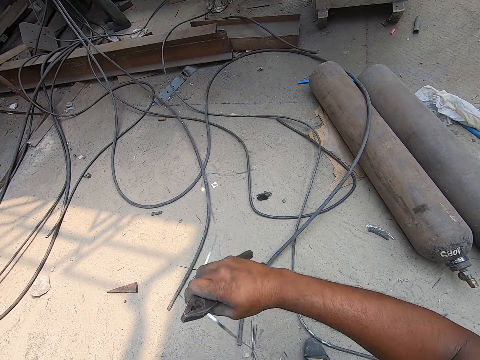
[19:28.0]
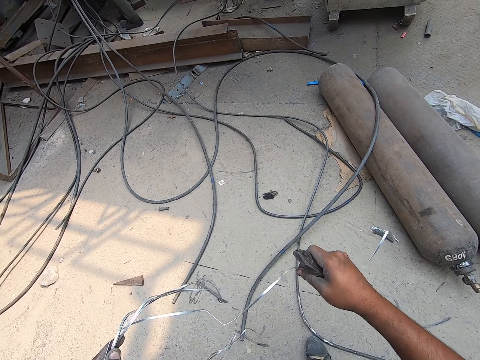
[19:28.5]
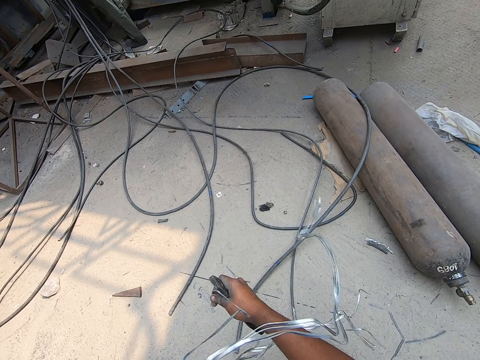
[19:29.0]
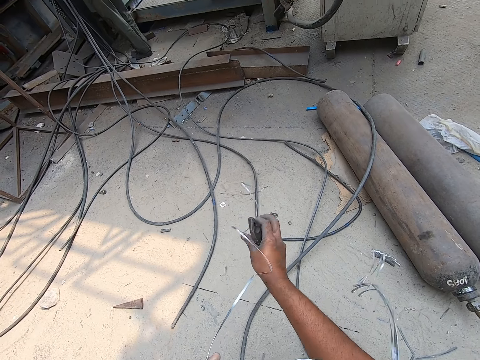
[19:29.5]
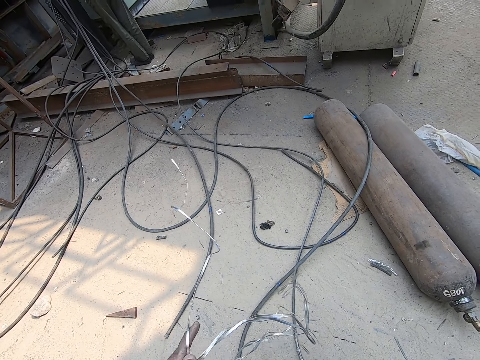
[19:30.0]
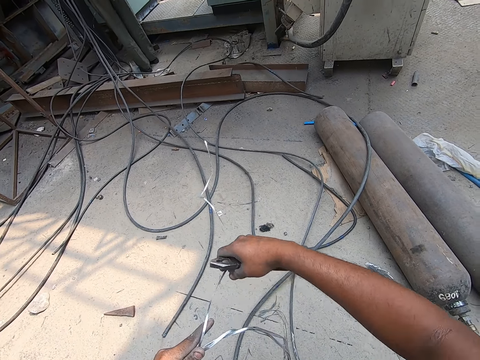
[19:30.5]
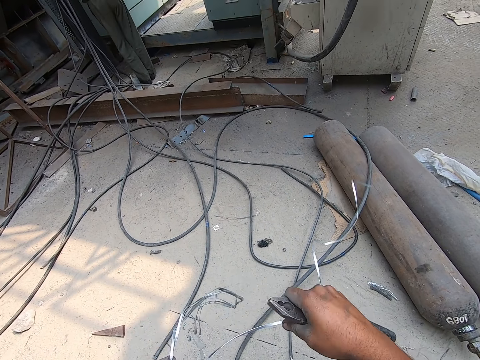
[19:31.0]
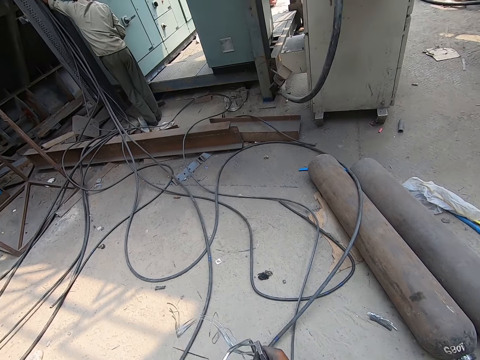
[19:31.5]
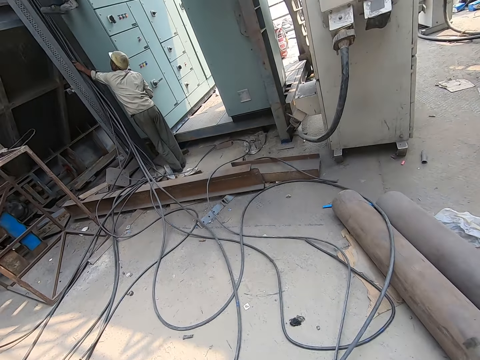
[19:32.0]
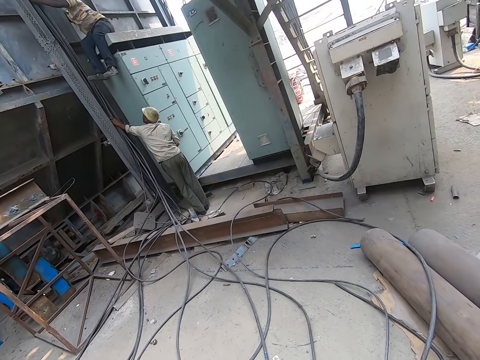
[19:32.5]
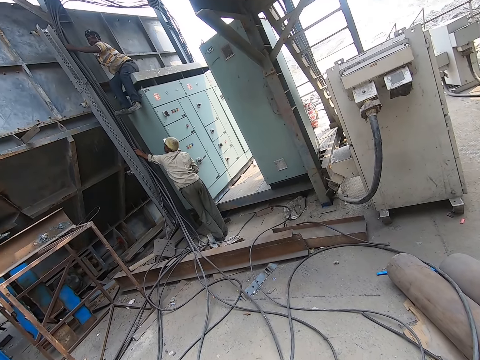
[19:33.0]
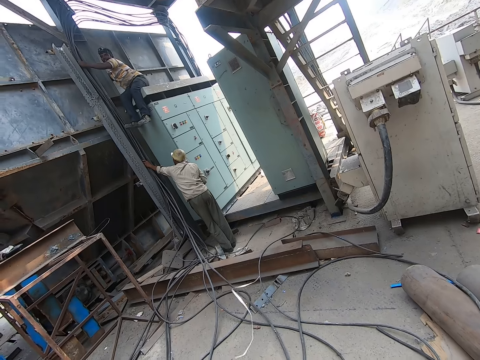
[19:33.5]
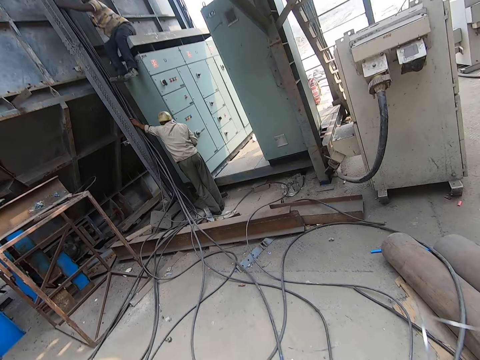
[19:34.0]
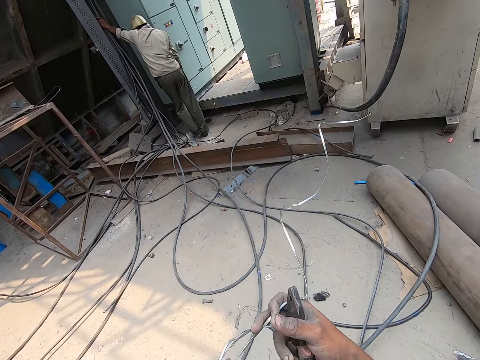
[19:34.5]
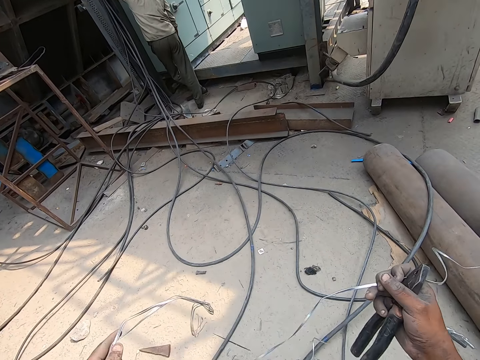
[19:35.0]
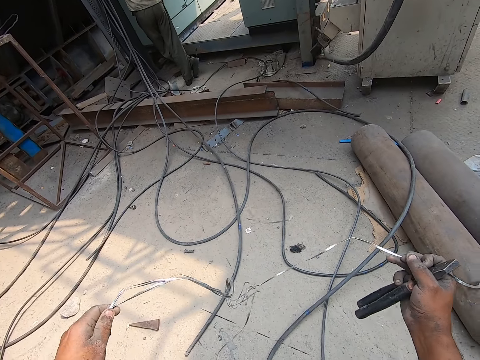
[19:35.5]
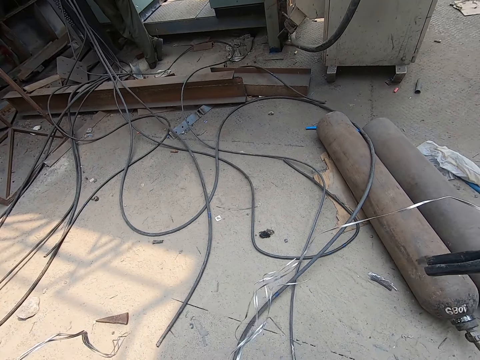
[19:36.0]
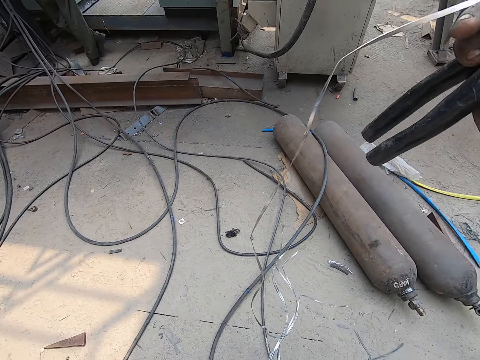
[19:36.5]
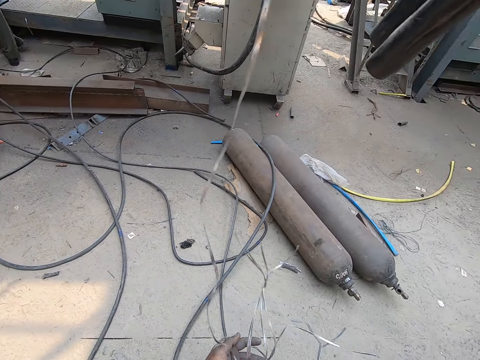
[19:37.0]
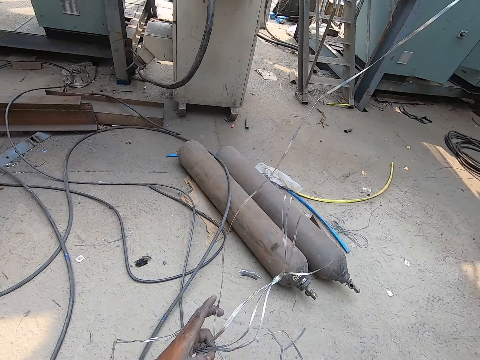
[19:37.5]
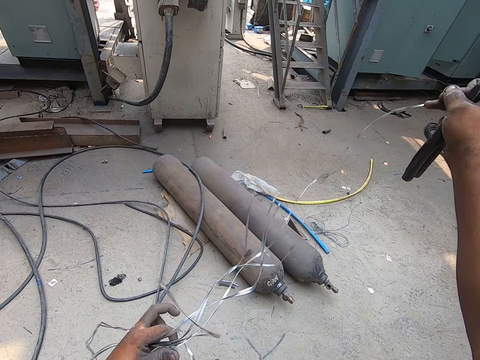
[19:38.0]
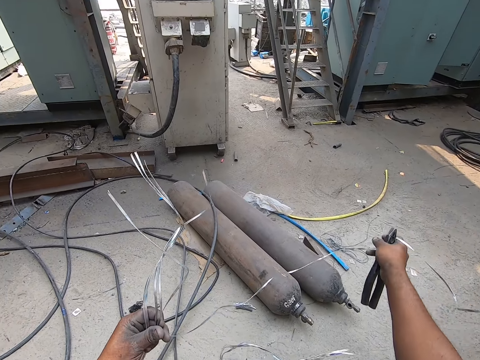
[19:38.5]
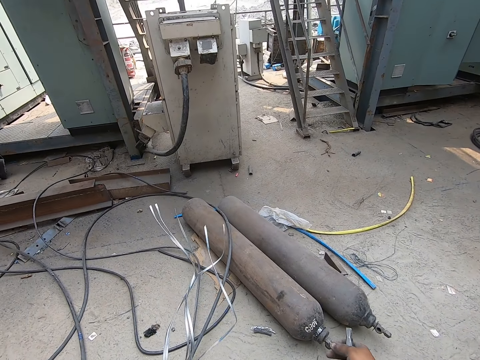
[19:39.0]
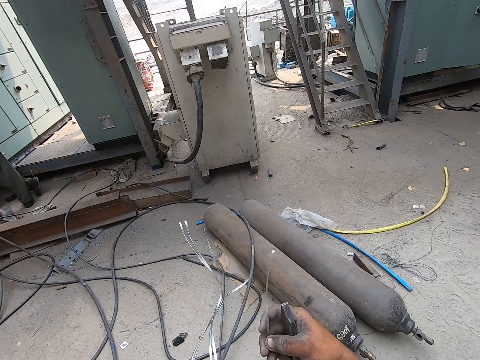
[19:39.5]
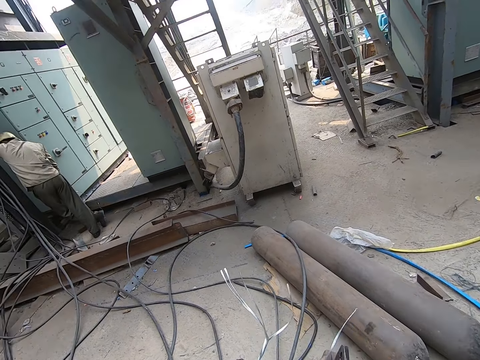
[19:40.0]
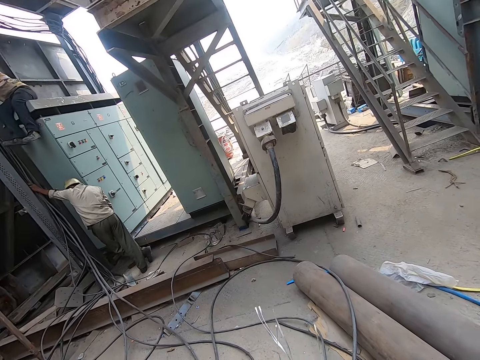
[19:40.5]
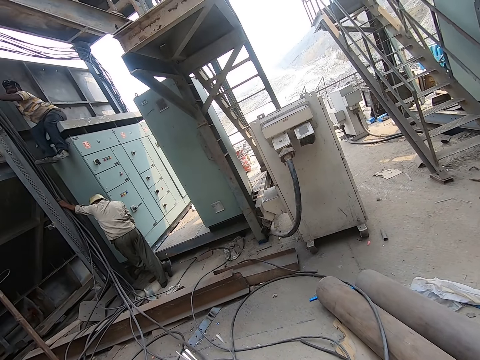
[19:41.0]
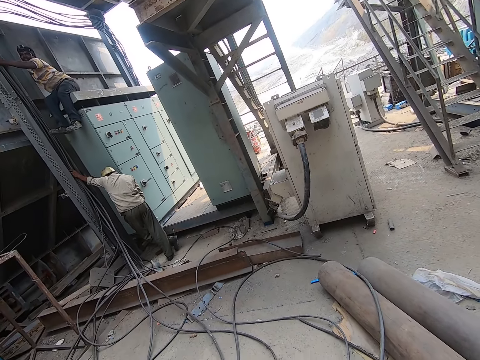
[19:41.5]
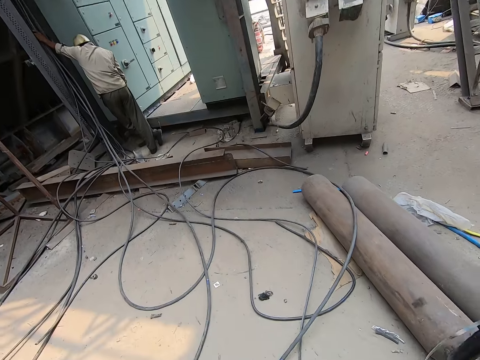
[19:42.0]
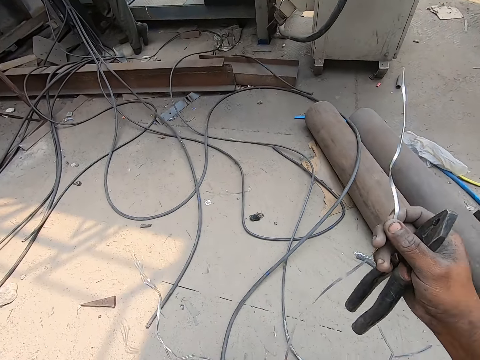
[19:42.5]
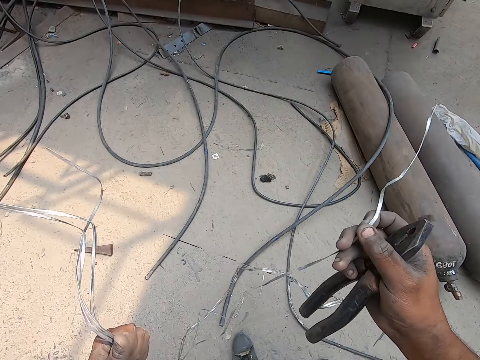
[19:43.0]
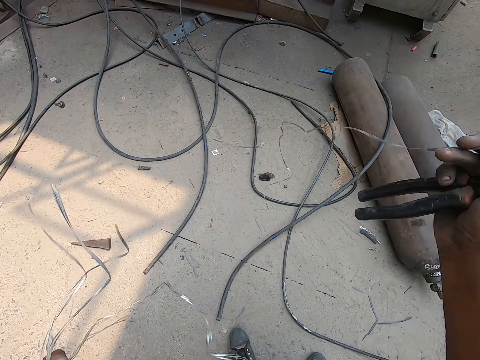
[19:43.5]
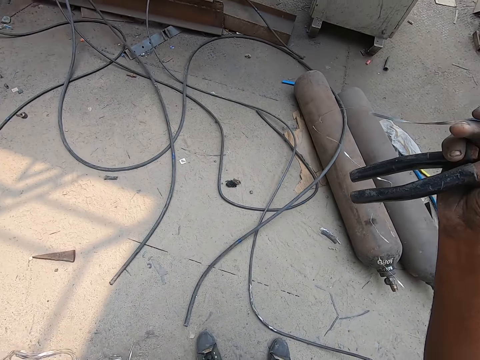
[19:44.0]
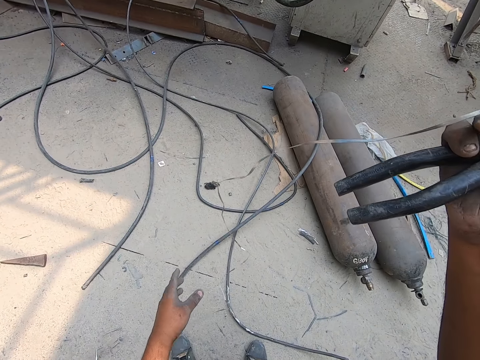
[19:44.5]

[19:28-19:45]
The camera wearer adjusts the wire. He interacts with a man and another man. He holds the aluminium cable with his hands. He holds the aluminium cable with his right hand. He removes the aluminium cable with his right hand. He adjusts the wire.

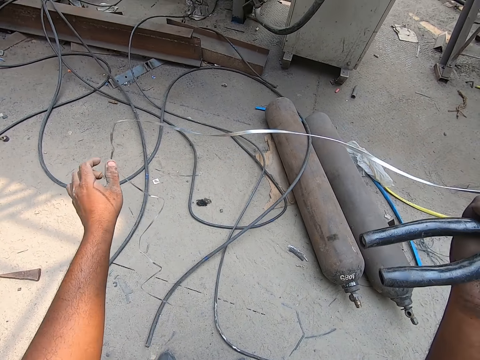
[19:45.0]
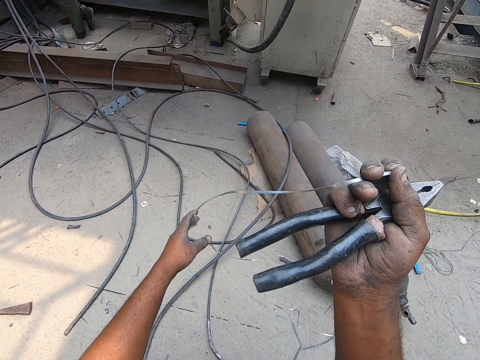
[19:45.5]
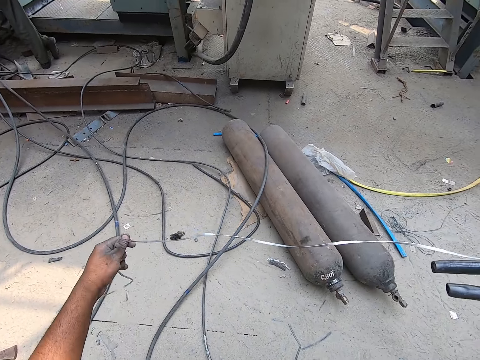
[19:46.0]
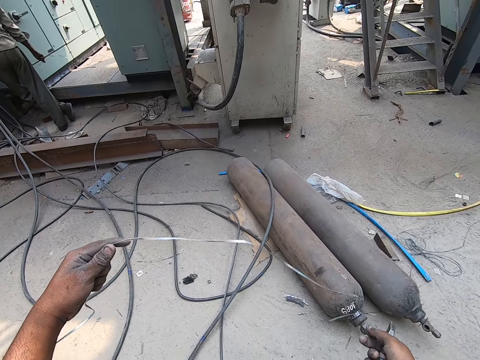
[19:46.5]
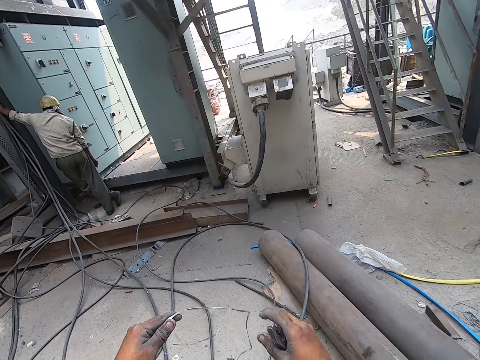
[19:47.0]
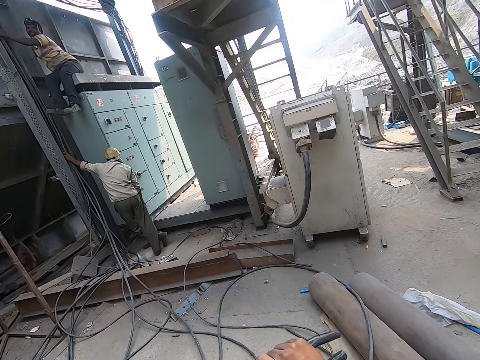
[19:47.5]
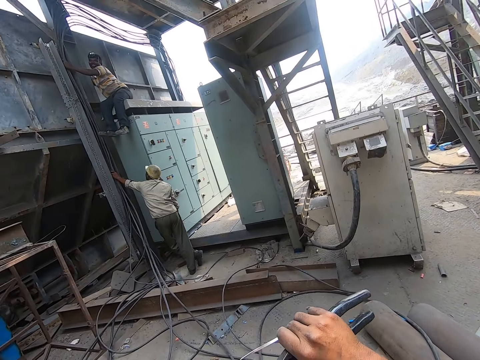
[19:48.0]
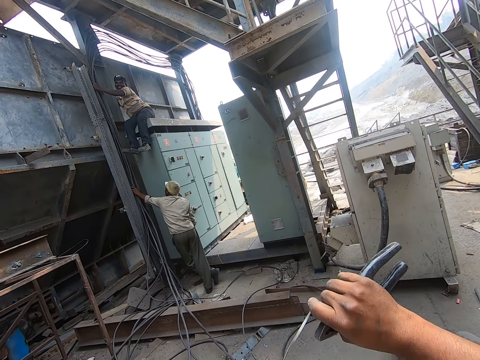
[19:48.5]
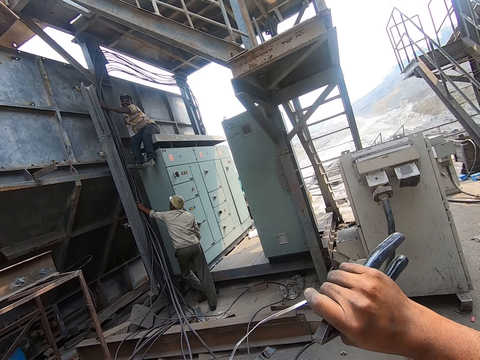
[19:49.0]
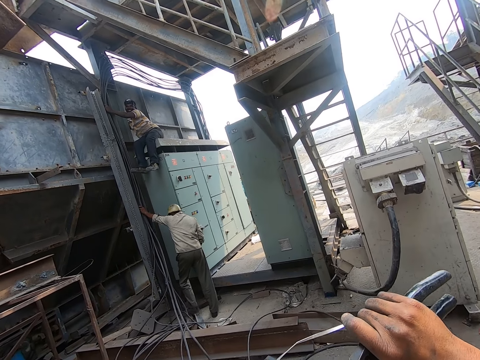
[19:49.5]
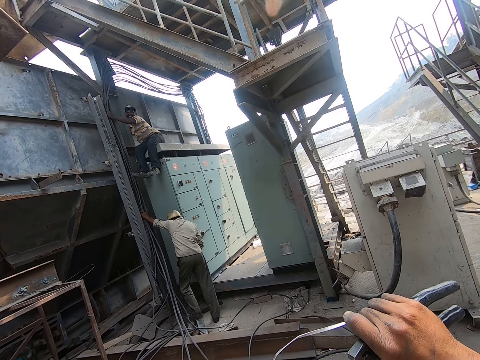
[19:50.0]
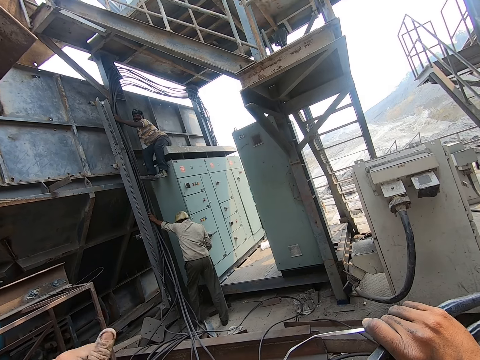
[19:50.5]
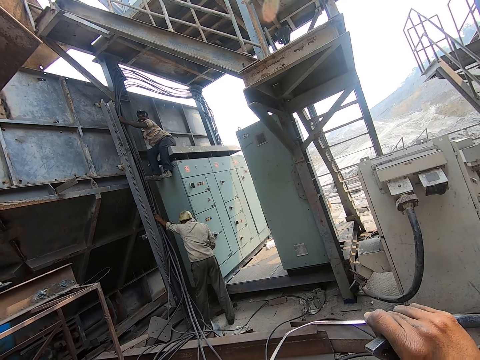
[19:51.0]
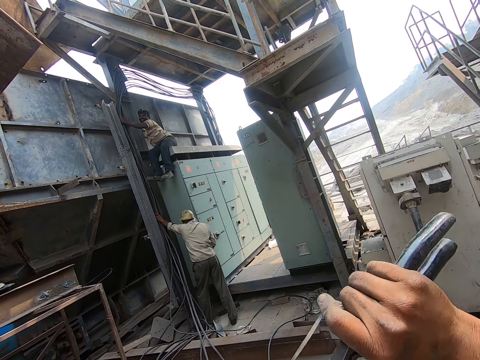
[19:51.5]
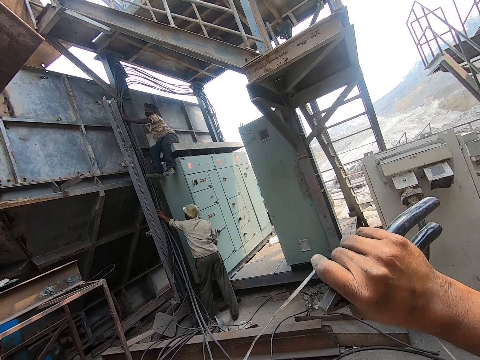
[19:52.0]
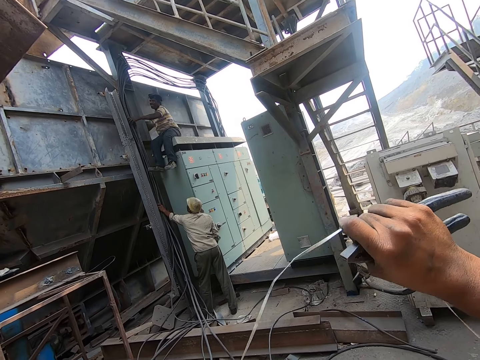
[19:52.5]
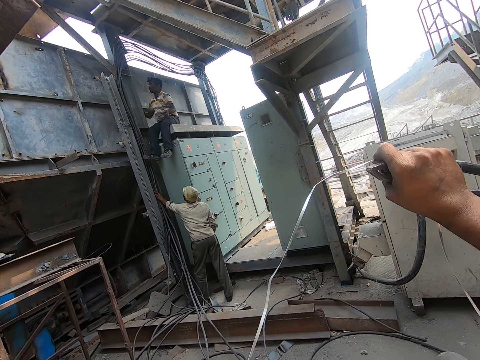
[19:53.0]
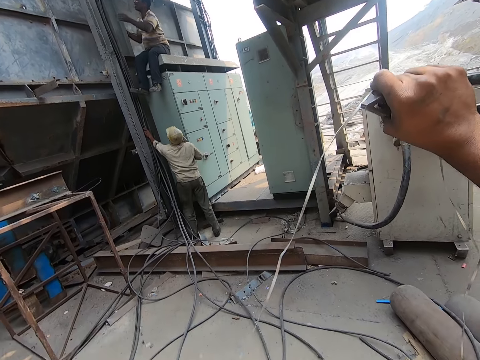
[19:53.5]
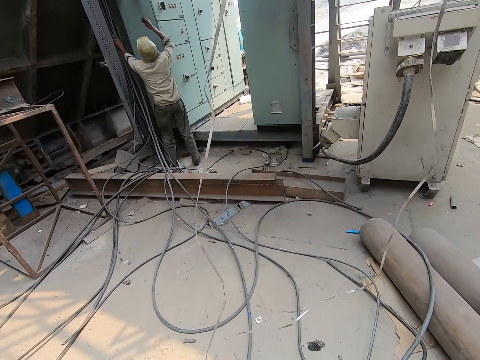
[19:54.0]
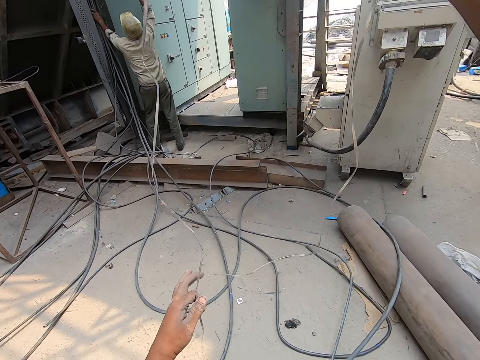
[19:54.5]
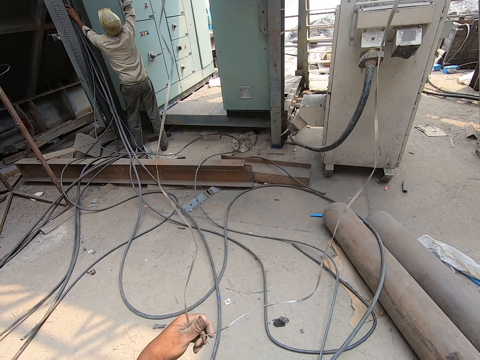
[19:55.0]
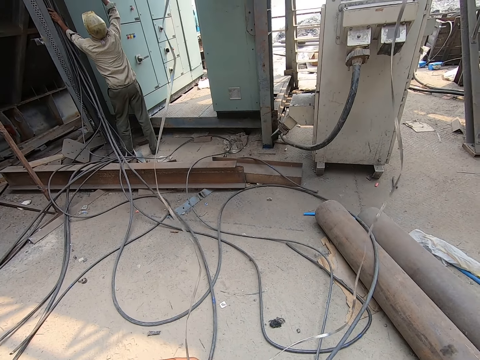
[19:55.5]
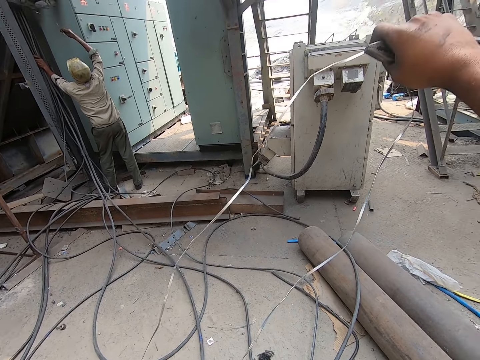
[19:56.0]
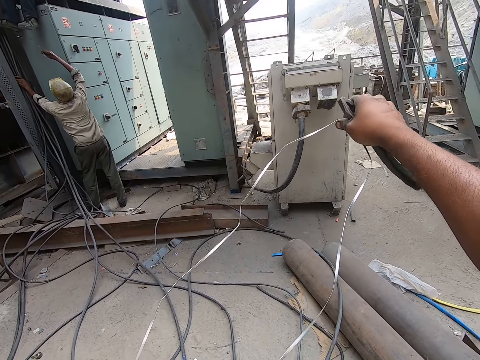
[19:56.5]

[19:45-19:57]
The camera wearer holds the aluminium cable with his hands. He talks with a man. He adjusts the wire.
